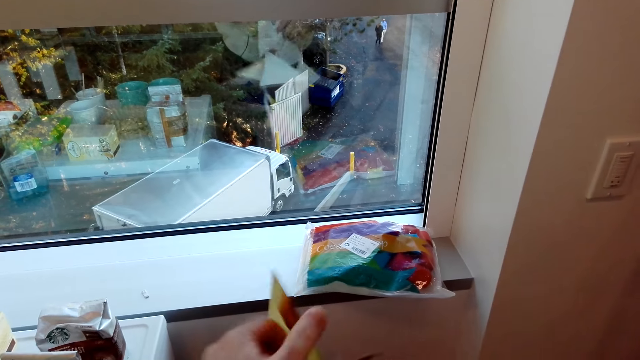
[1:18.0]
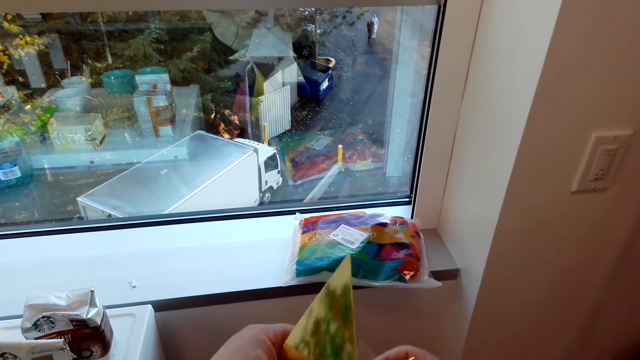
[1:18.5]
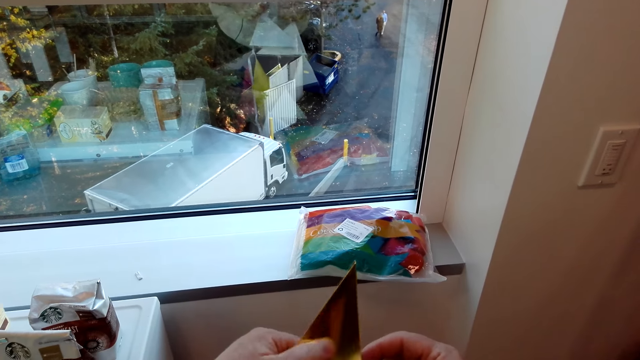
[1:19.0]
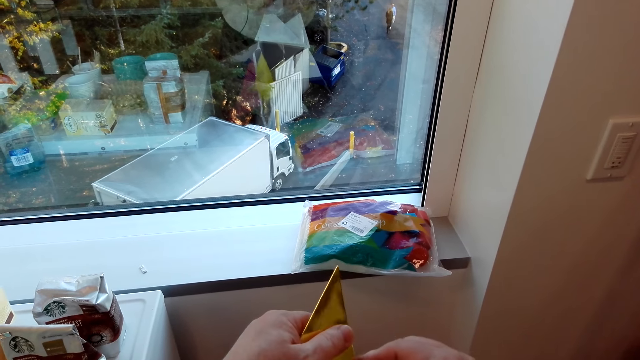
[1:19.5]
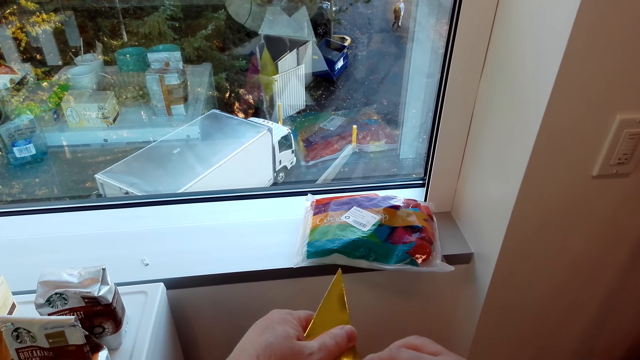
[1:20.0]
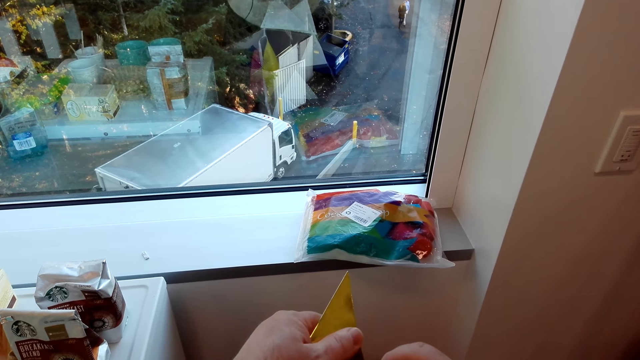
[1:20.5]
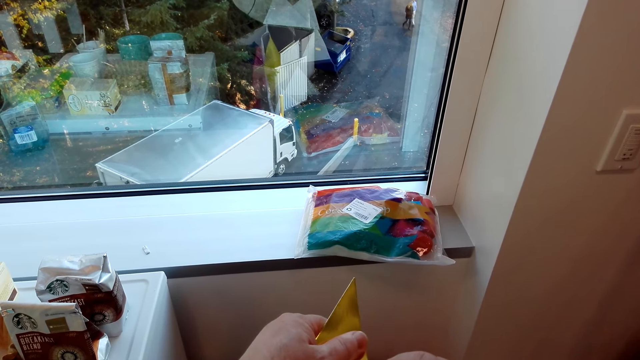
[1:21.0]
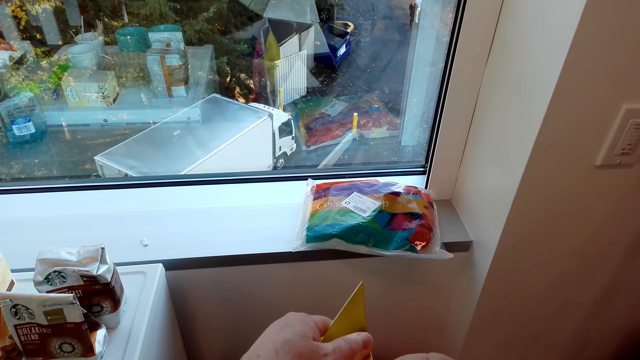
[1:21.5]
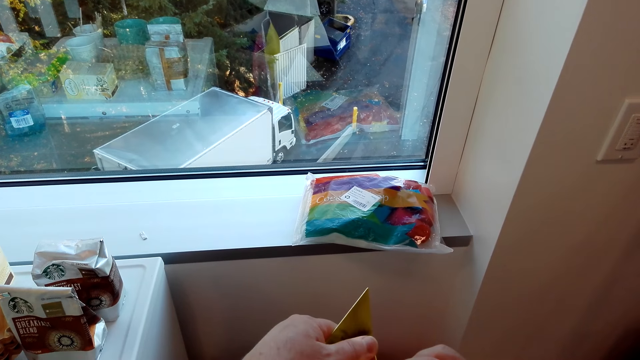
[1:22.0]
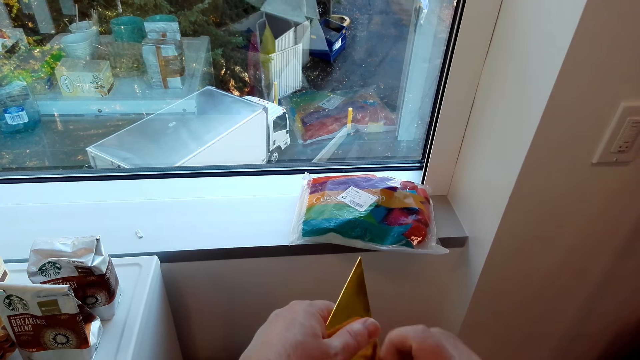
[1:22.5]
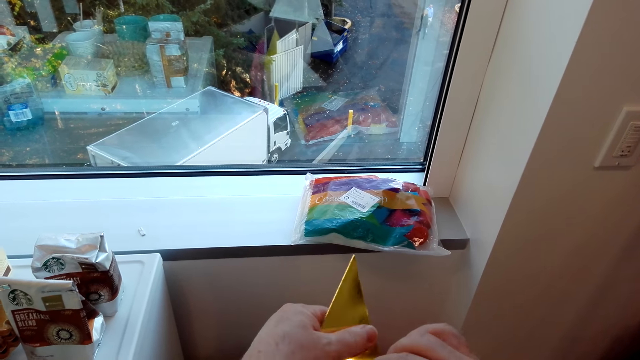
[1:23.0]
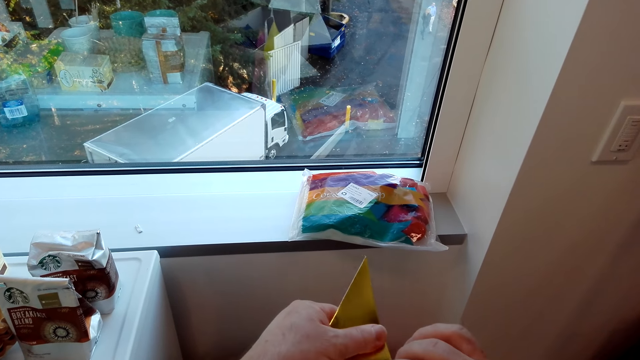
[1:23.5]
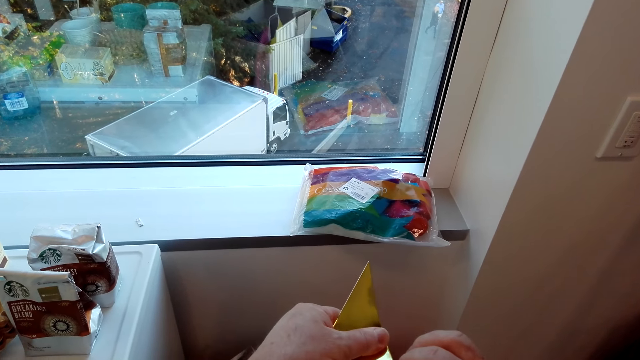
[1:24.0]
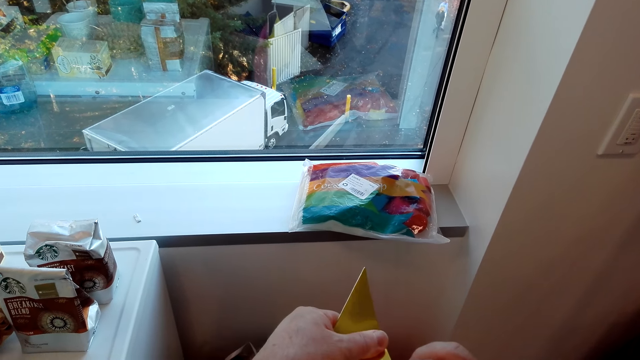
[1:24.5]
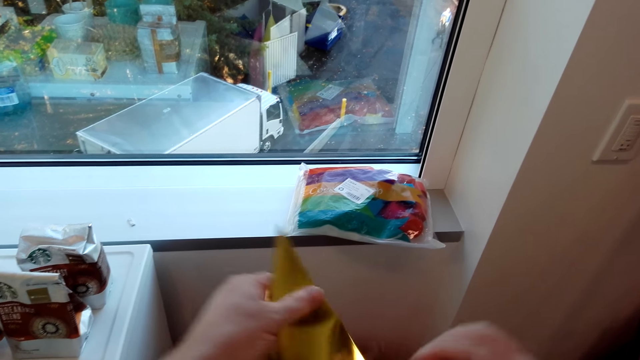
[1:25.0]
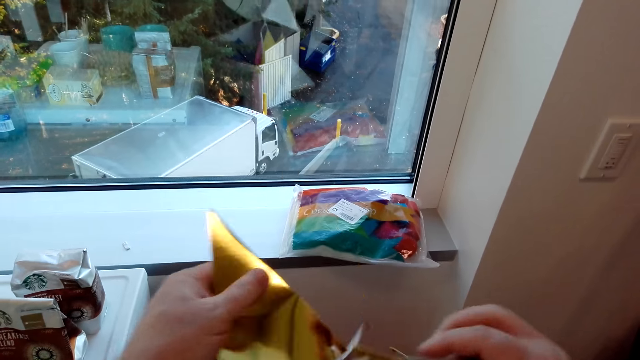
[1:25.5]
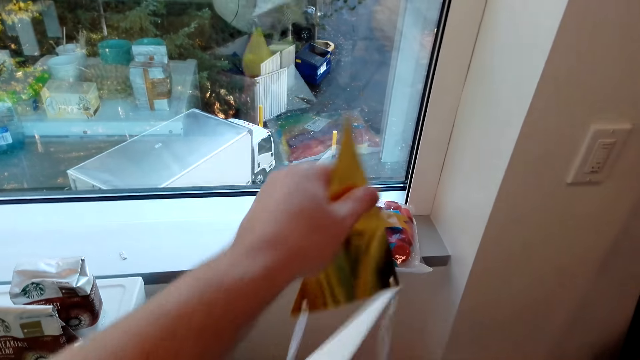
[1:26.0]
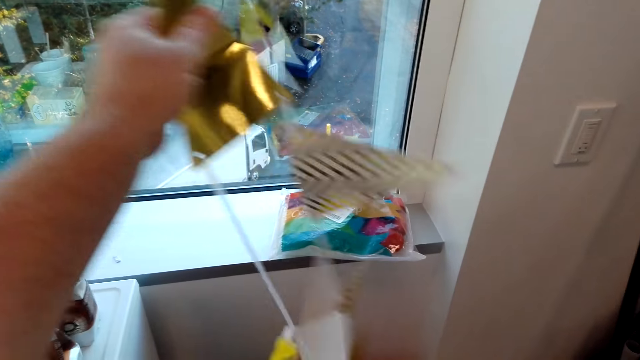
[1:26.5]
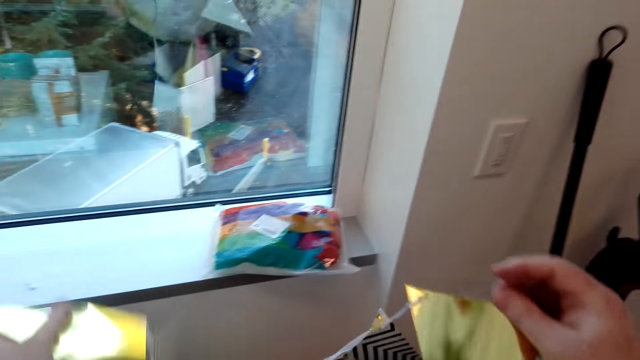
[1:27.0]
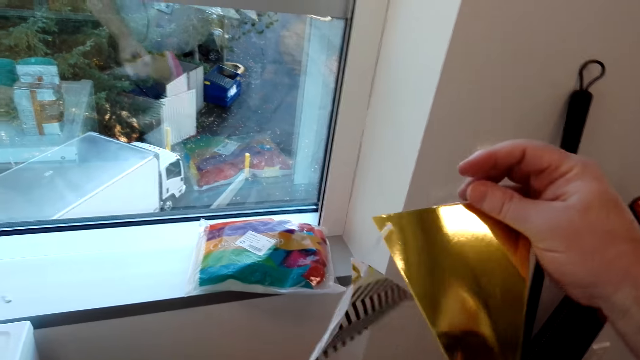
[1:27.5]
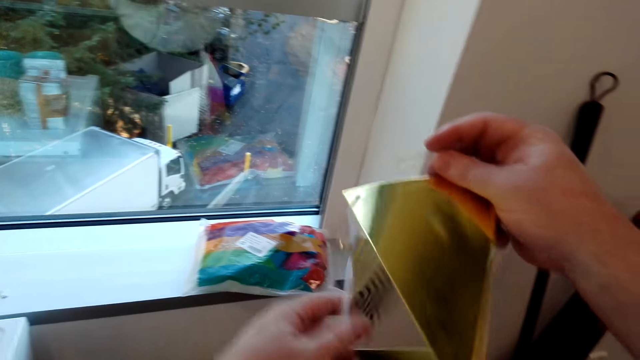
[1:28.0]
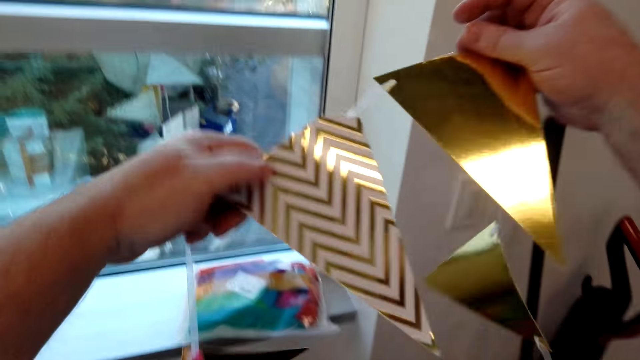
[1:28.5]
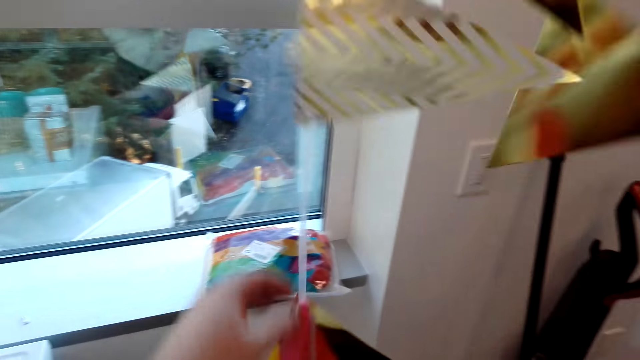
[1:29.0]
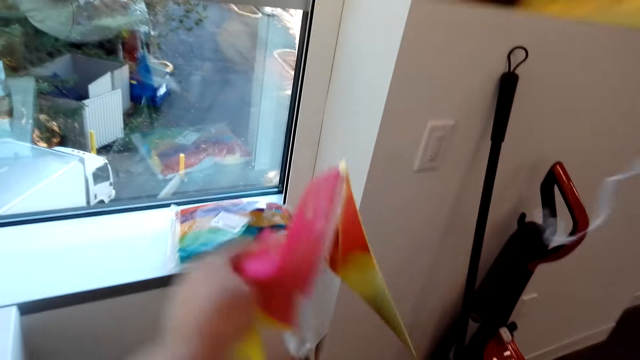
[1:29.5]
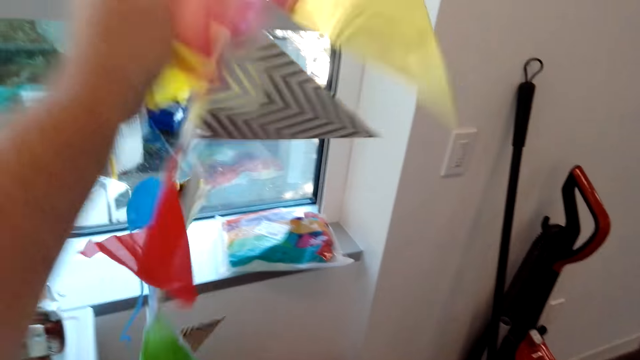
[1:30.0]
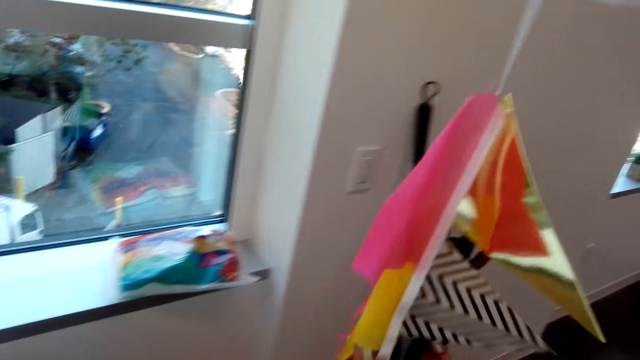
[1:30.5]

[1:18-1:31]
The camera wearer separates the ribbon flags. They move up the ribbon flags.

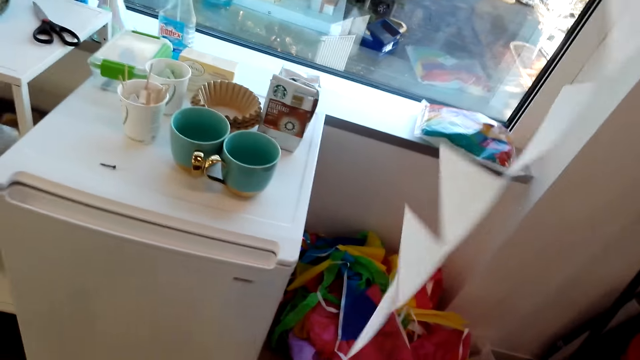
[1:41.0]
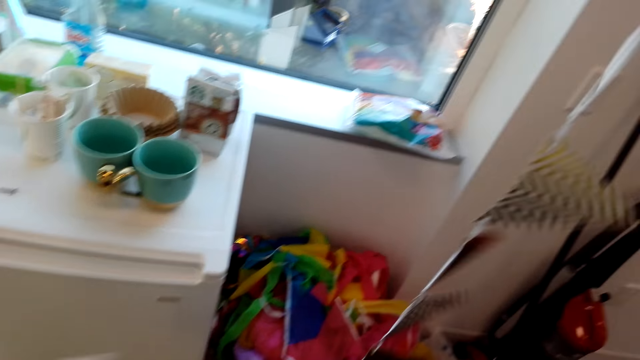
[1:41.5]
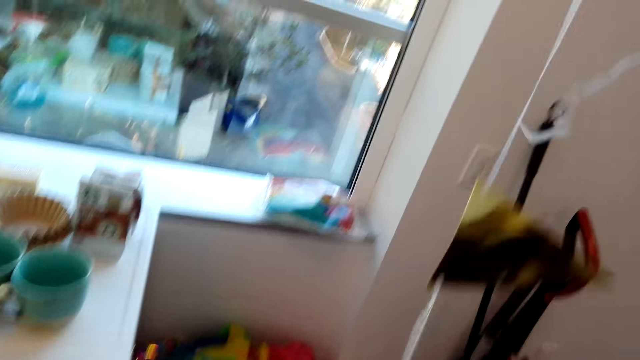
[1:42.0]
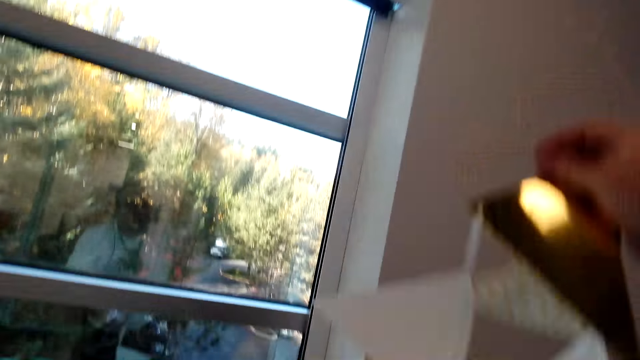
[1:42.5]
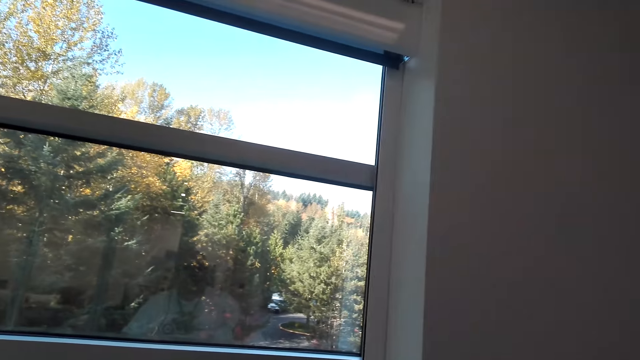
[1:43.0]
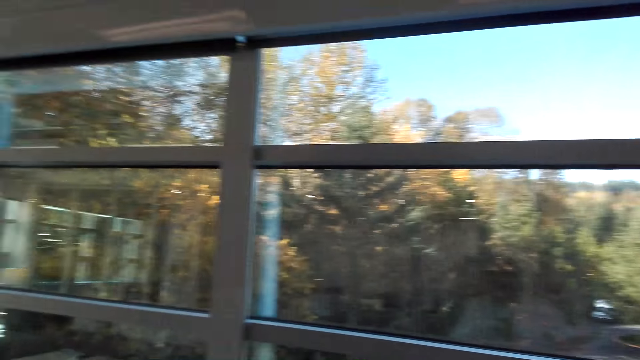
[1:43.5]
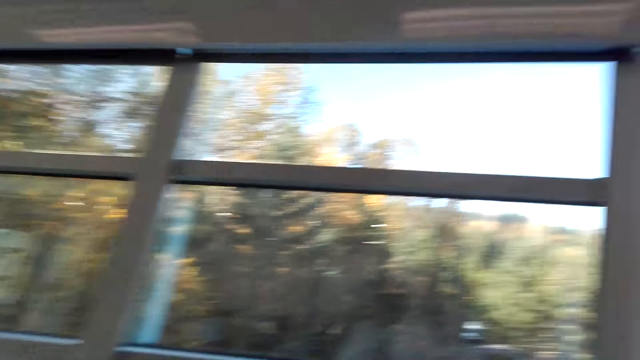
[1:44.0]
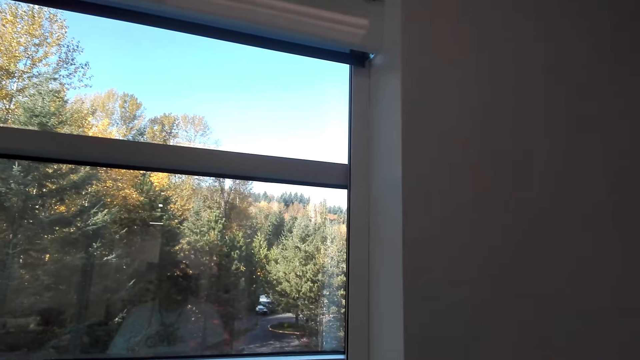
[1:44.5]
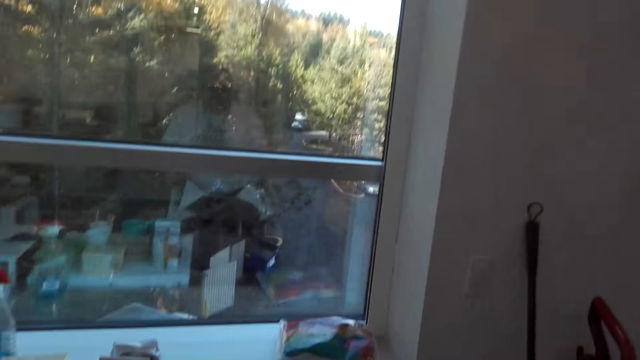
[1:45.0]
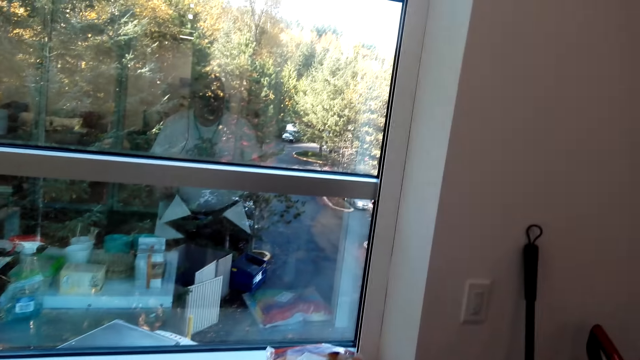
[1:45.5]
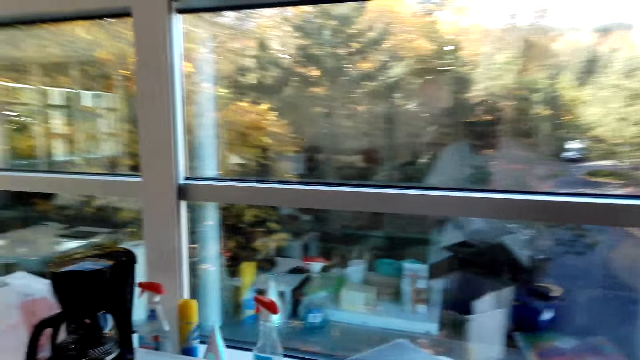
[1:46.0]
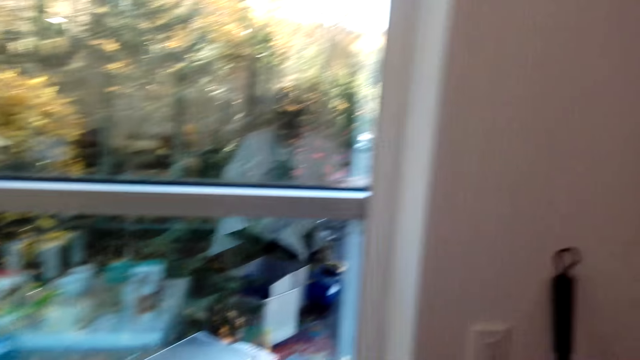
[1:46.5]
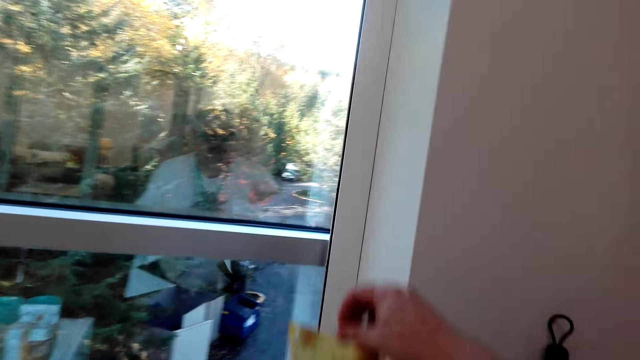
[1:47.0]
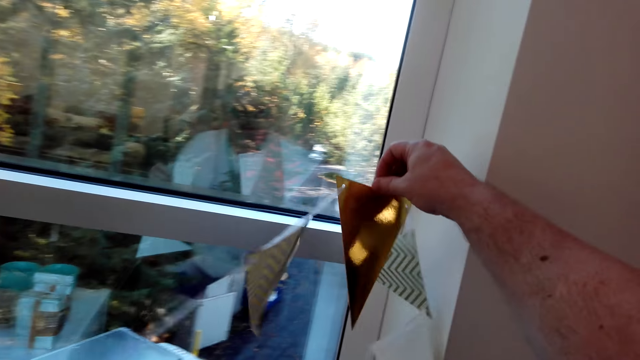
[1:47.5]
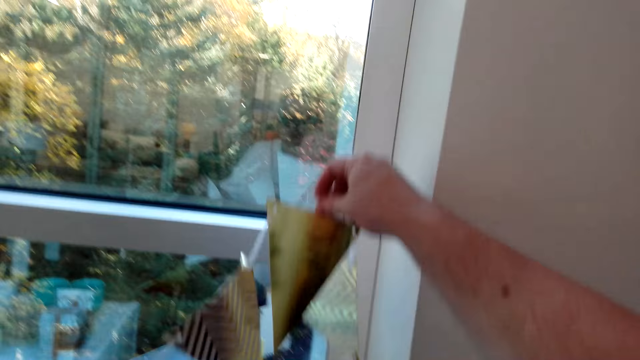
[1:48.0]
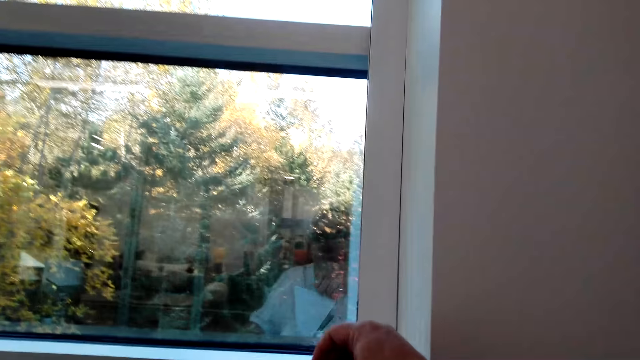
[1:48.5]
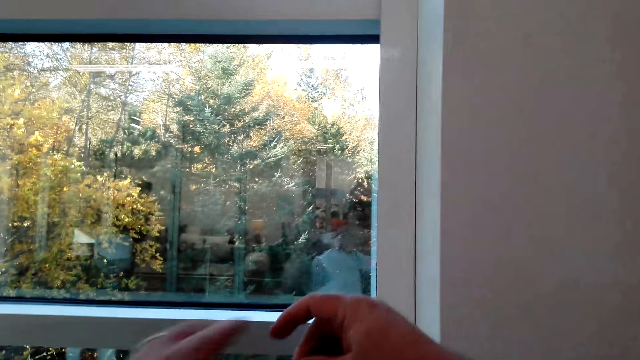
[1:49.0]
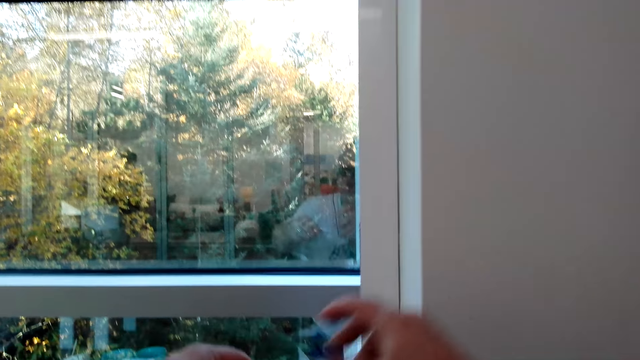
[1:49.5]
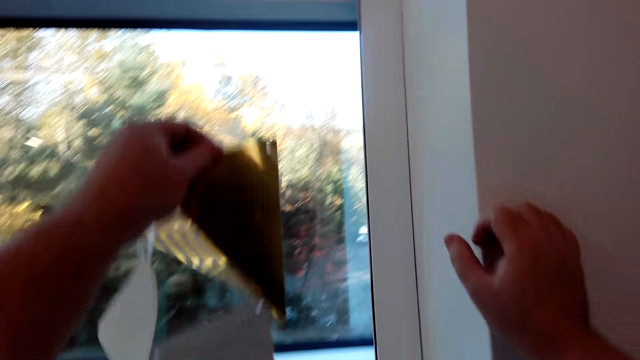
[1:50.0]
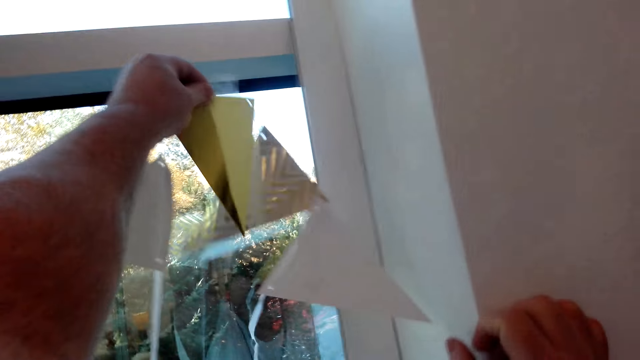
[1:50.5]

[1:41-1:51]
The camera wearer looks around the wall. They hold the ribbon flags on the wall. They check the ribbon. They move up the ribbon flags to the wall.
